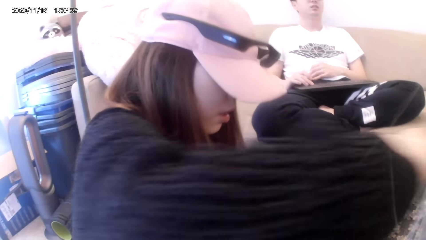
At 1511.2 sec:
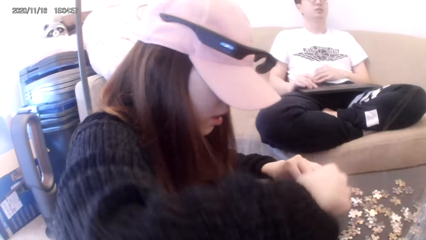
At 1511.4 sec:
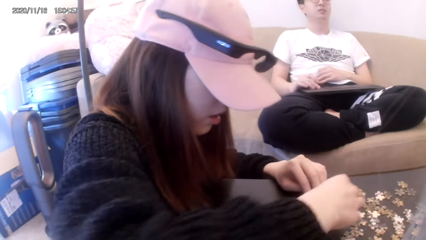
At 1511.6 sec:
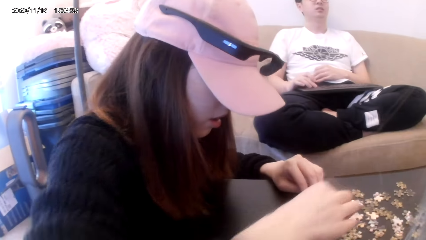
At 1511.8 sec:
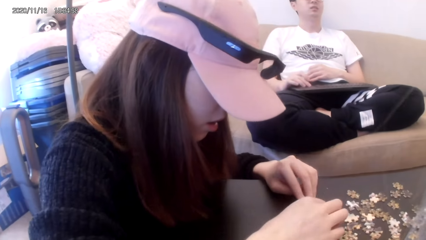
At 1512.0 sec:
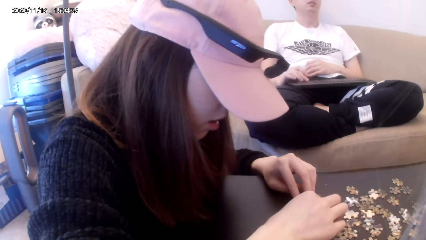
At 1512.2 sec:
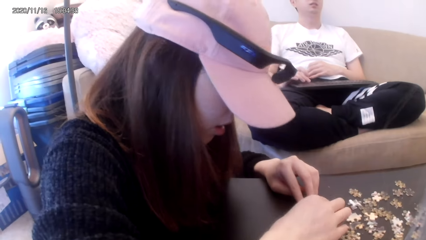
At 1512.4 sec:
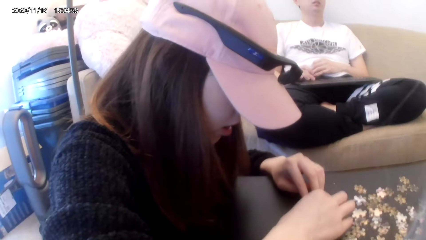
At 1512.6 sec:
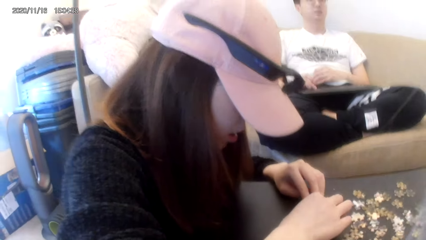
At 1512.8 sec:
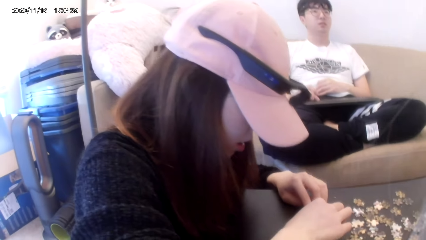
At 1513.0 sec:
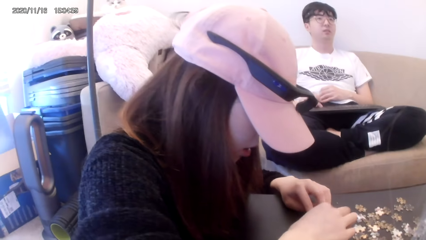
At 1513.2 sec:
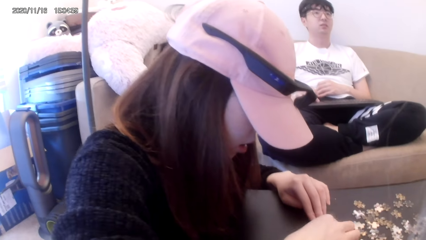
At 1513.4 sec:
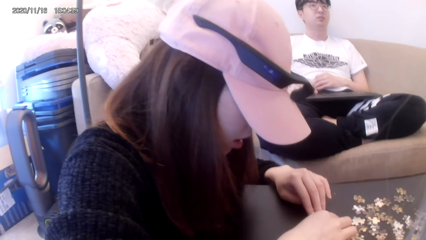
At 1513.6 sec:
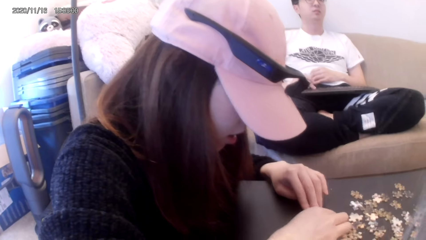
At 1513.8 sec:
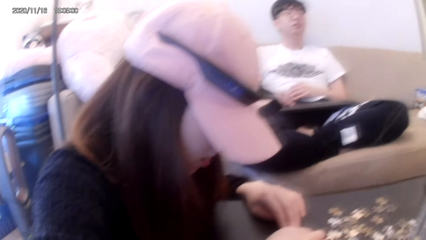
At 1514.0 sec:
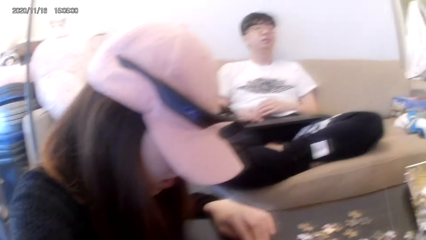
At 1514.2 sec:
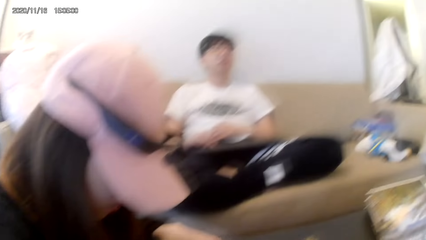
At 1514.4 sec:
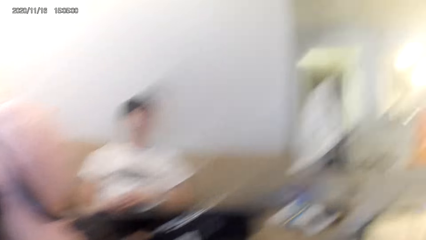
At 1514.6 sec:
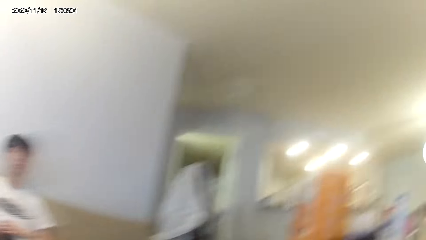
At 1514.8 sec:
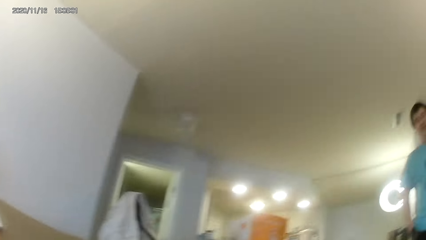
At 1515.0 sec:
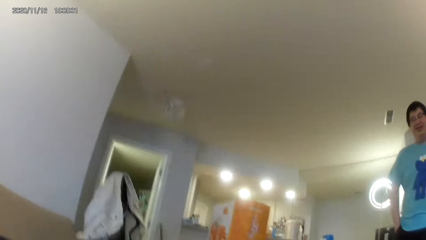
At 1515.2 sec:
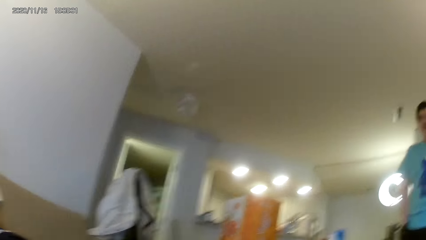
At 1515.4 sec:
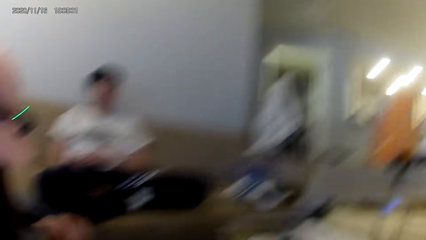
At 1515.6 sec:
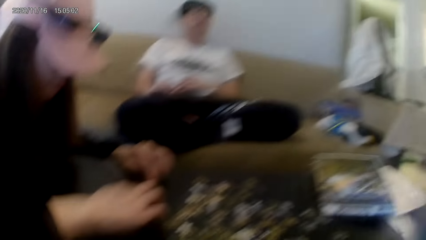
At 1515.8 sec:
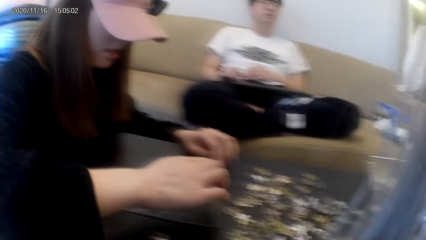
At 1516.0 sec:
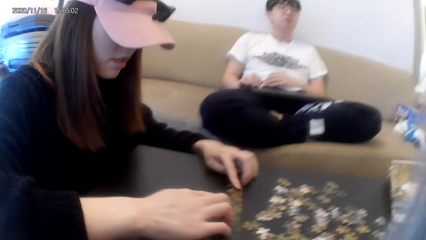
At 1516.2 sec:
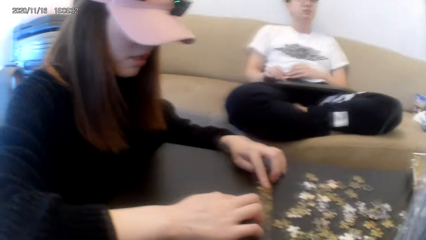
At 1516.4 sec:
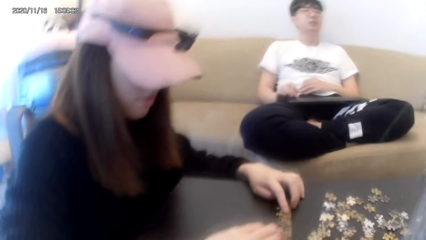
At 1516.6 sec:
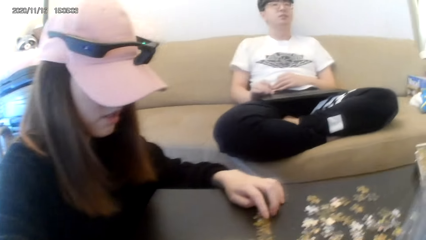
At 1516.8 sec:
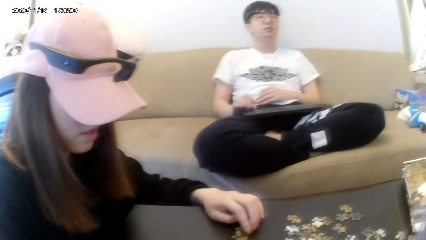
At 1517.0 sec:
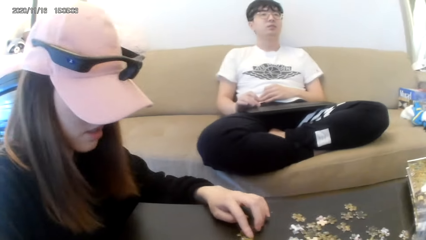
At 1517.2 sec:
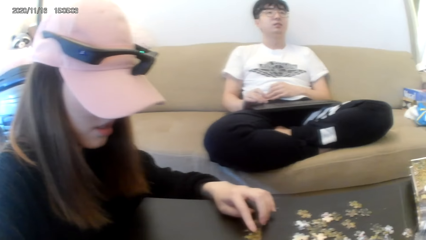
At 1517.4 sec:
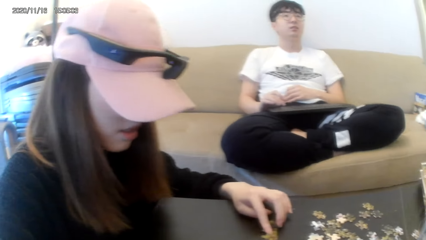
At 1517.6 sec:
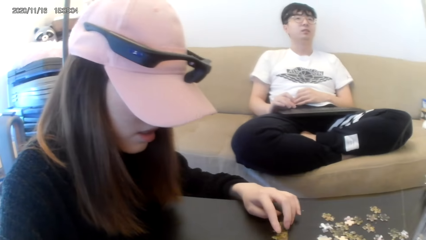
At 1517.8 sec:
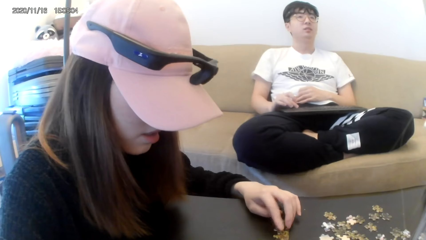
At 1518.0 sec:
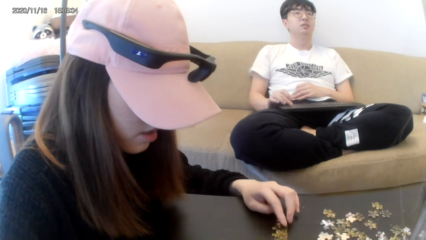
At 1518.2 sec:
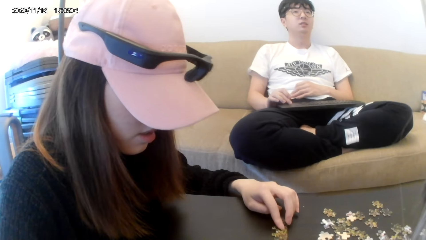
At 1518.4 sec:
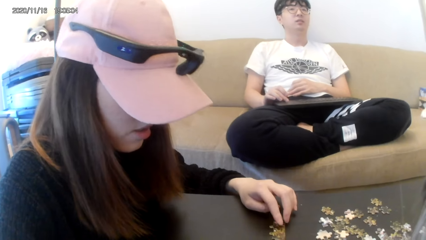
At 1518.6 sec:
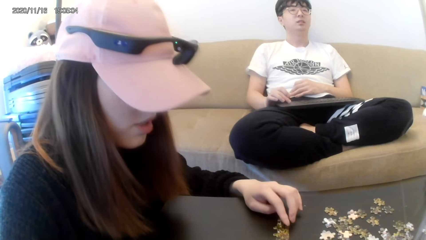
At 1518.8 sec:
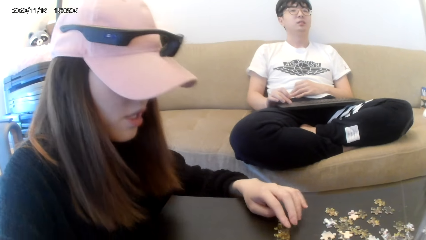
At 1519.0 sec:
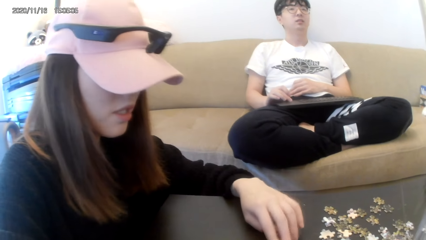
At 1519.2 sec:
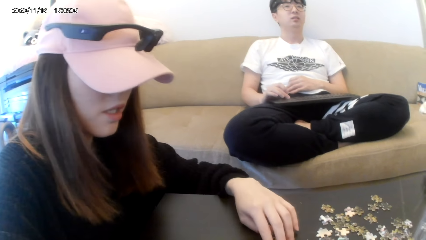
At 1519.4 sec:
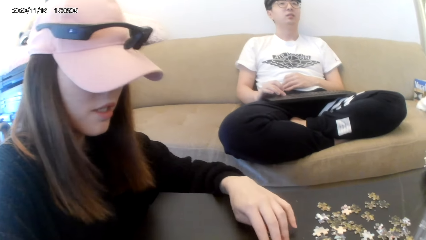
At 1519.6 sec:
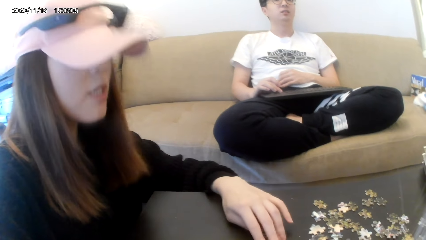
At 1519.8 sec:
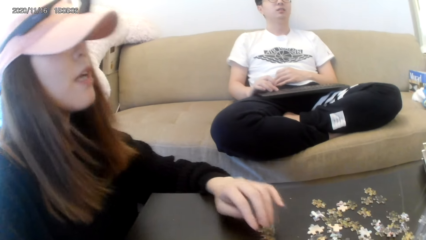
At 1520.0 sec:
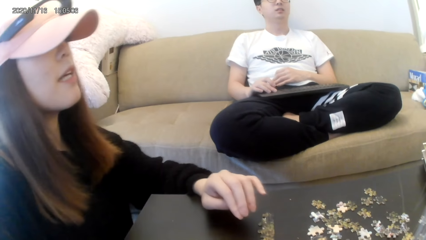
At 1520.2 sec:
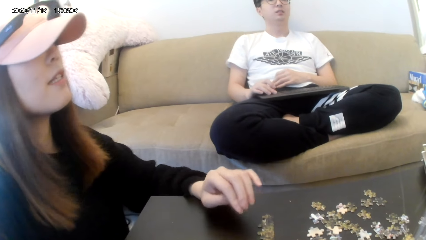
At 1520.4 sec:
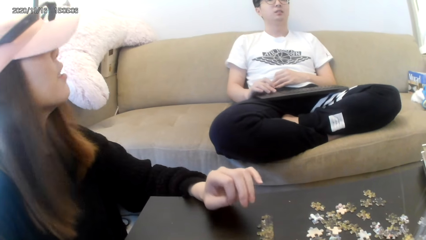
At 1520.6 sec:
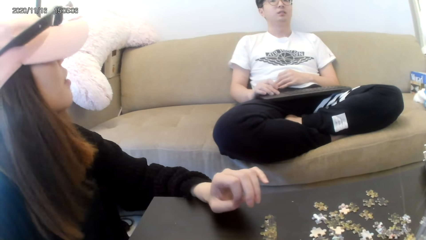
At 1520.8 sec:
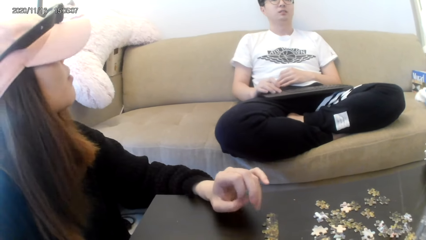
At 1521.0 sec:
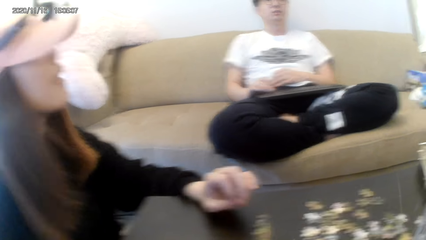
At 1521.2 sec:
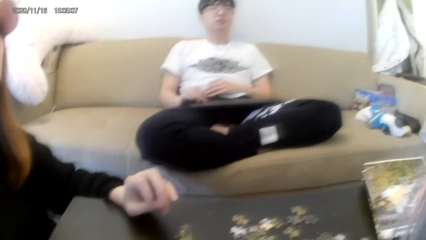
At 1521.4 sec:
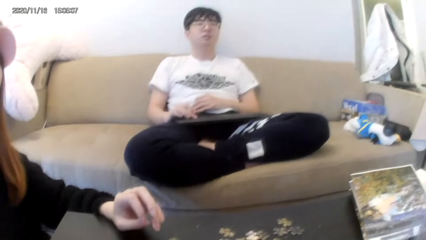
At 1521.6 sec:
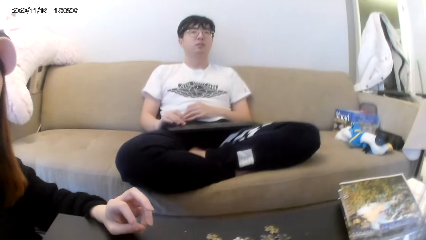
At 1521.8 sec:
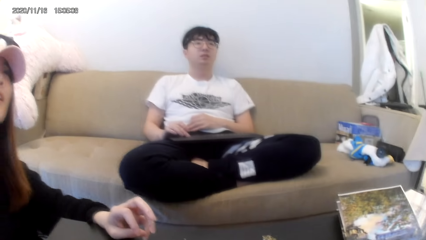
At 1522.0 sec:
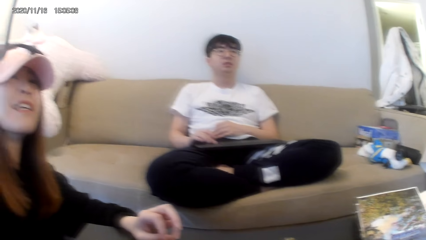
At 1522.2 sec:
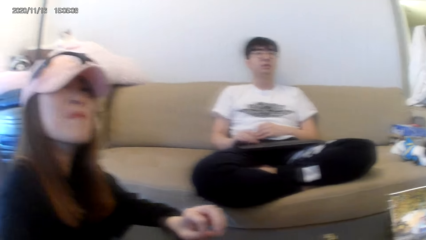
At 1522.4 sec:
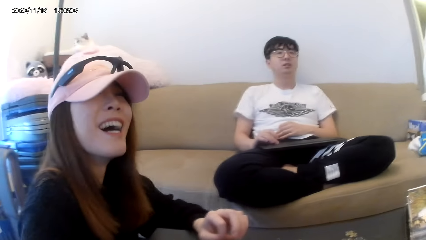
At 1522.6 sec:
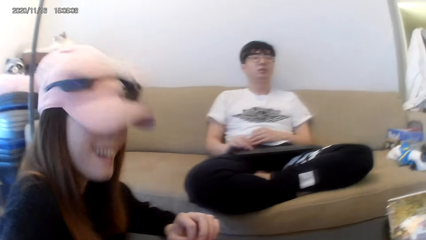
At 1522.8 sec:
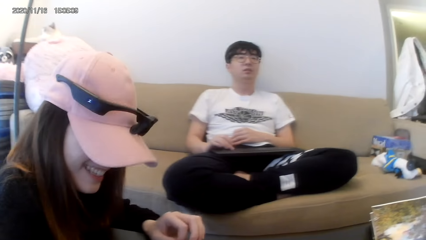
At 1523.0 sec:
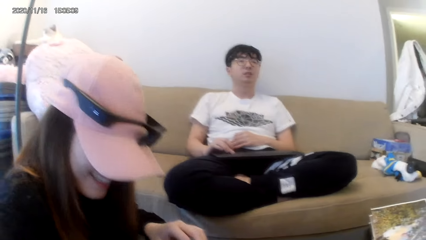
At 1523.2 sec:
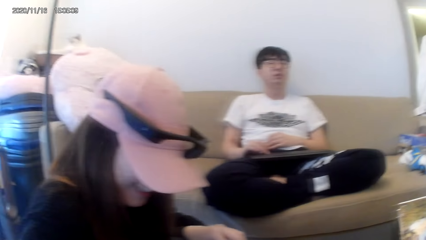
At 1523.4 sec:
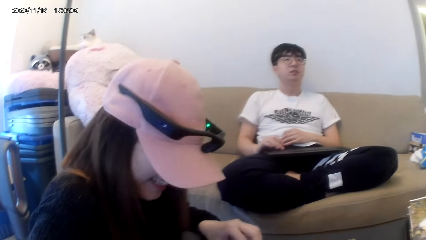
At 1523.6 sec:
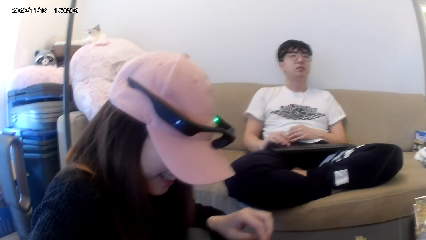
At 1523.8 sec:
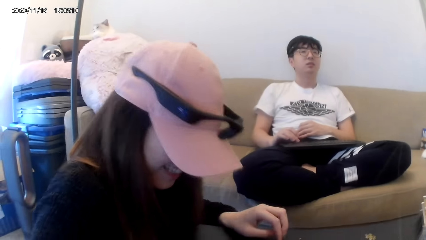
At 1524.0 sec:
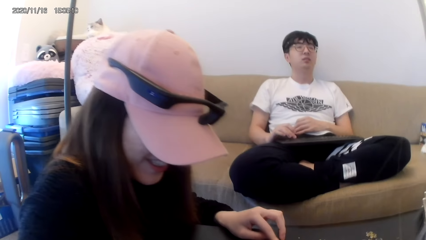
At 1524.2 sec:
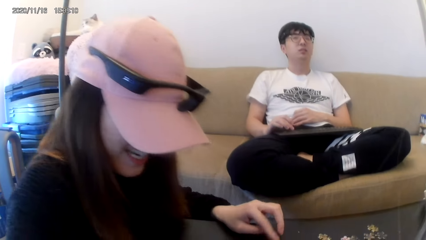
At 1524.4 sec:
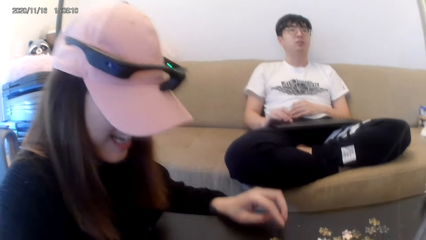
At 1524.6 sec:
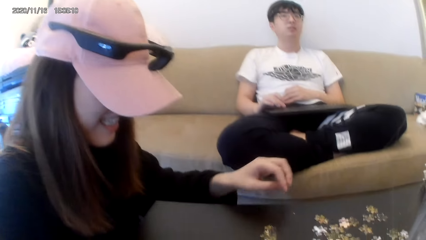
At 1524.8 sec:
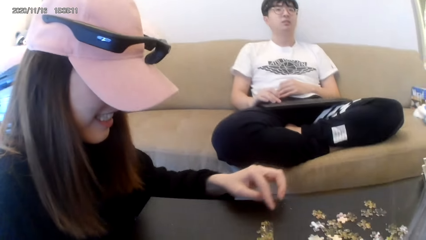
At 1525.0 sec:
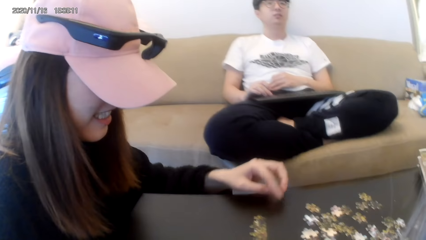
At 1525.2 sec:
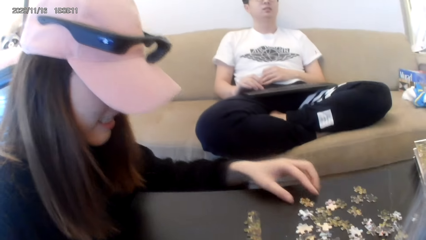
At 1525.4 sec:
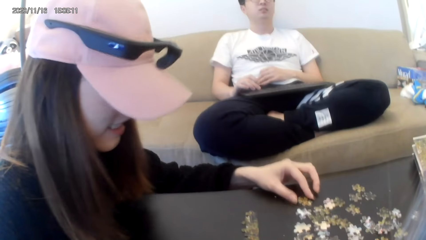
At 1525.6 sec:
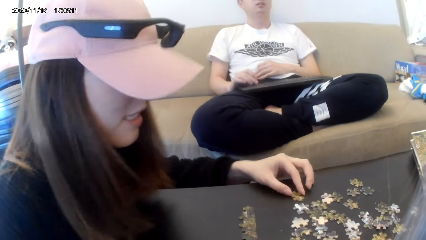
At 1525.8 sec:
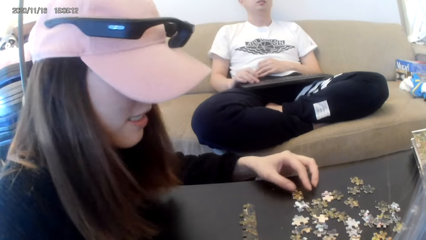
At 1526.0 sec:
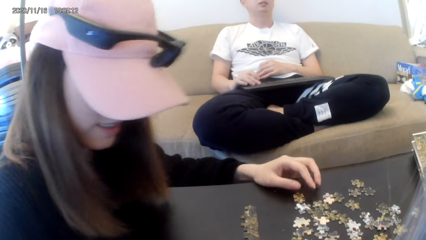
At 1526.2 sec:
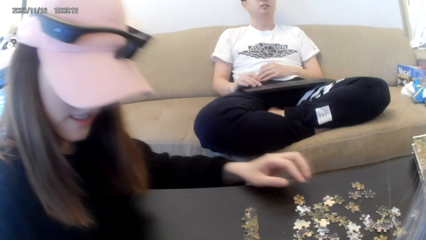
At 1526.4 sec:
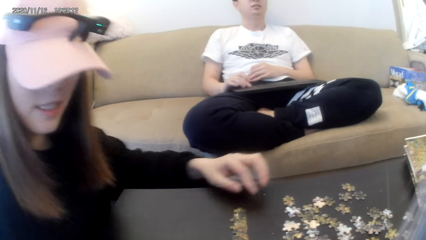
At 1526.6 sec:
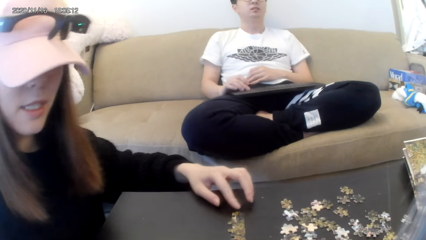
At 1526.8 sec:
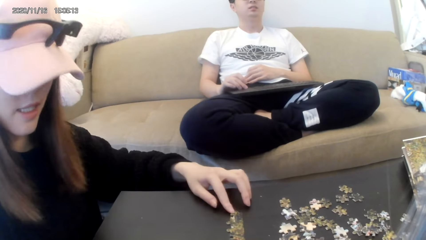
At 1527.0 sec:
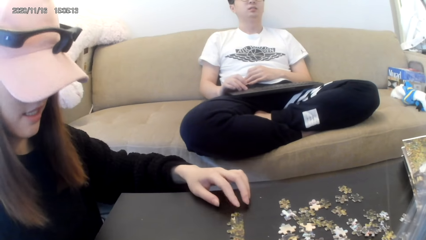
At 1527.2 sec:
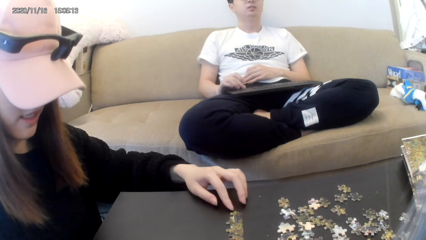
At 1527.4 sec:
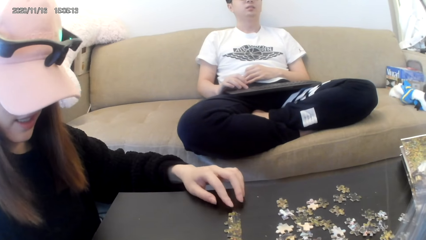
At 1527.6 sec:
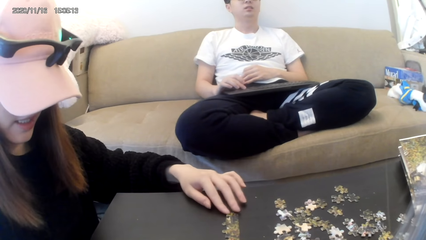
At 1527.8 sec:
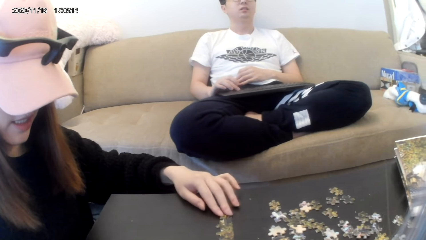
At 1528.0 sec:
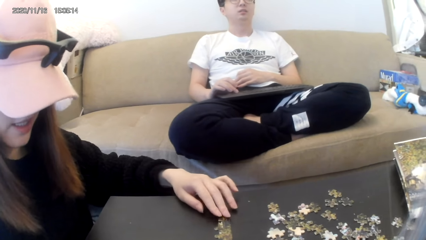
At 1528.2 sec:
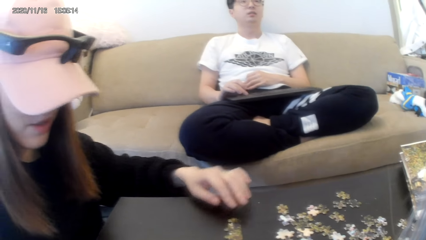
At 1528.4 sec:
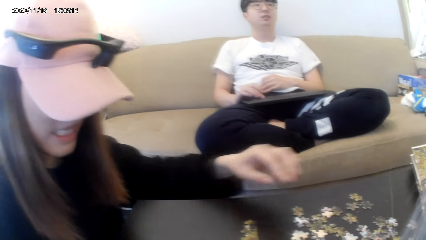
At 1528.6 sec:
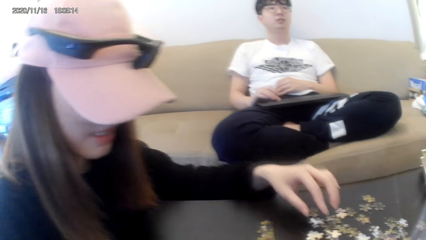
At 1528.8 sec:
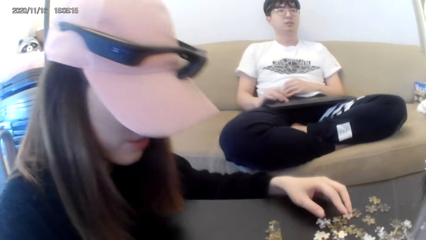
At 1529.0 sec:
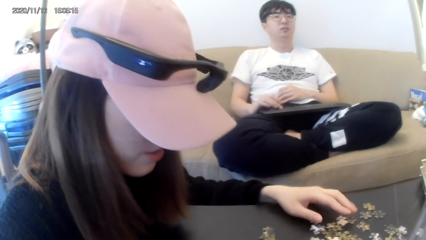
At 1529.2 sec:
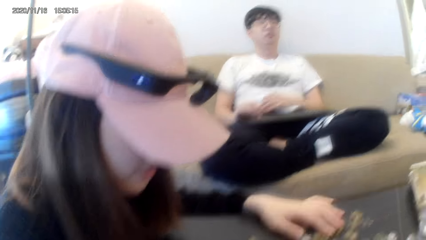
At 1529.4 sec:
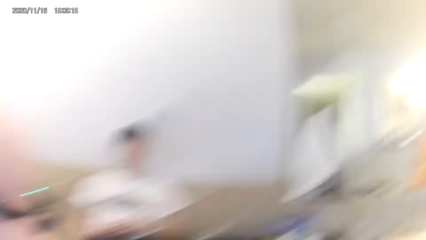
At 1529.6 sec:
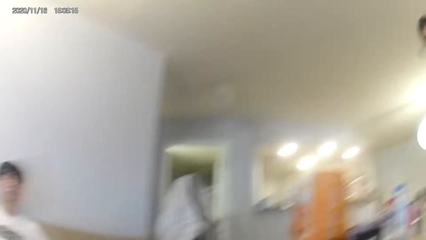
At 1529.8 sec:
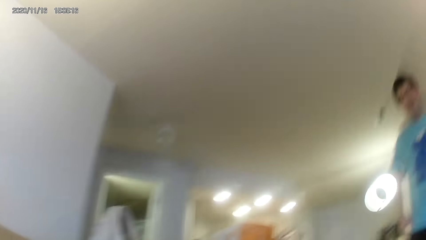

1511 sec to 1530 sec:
The camera wearer dialogues with a person. They dialogue with another person. They play a jigsaw puzzle on the table.
